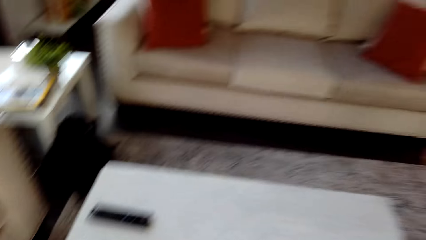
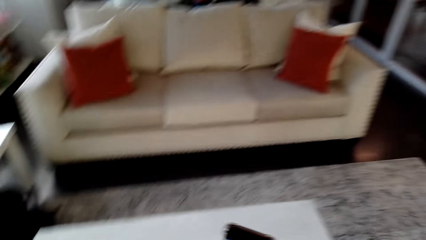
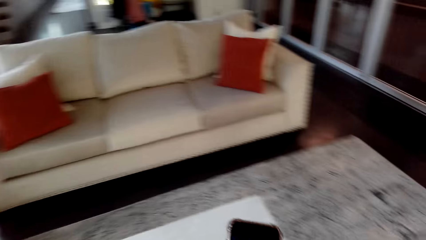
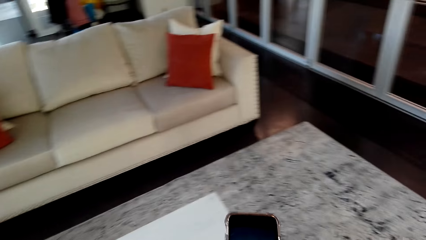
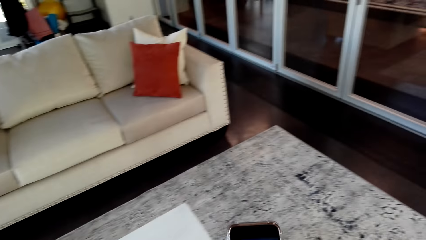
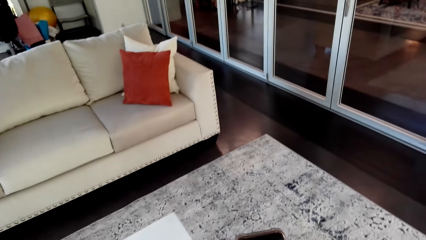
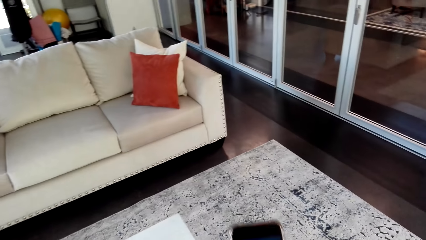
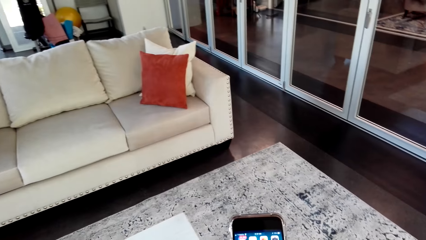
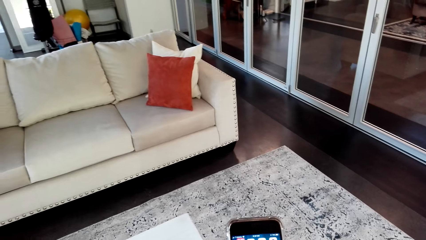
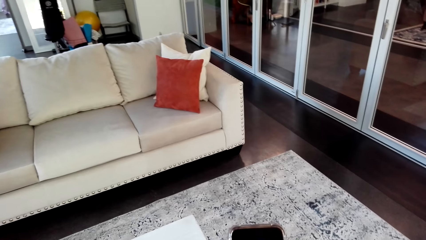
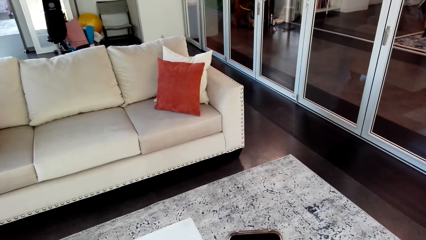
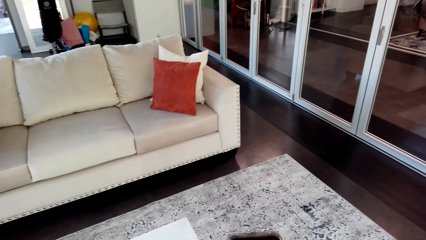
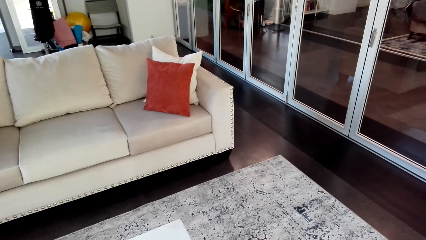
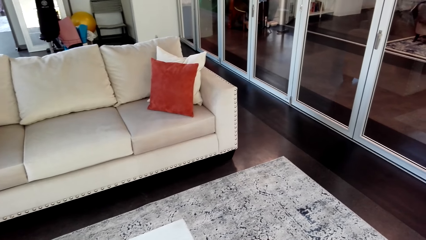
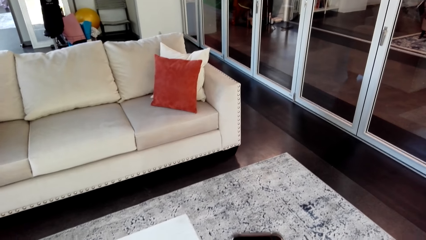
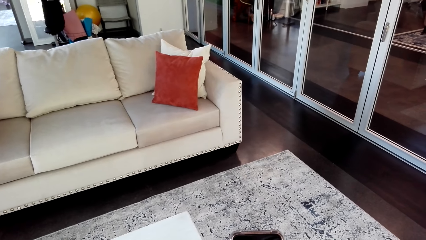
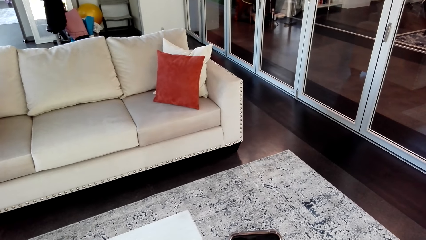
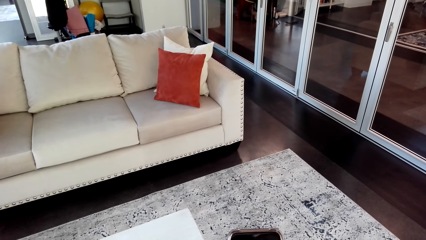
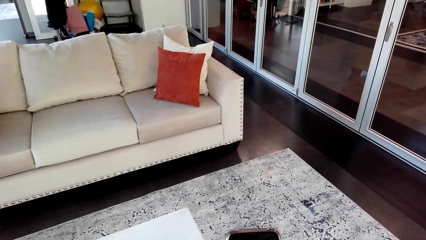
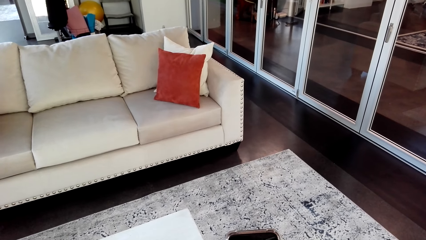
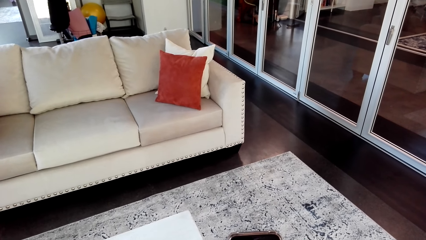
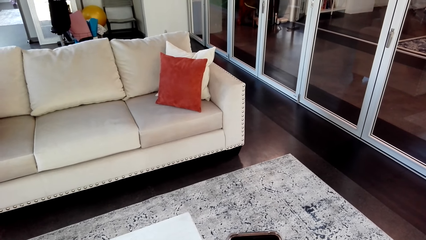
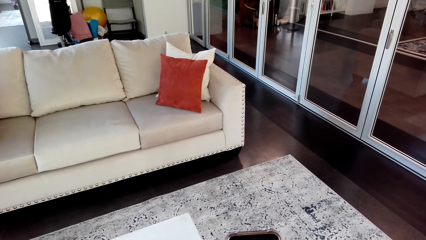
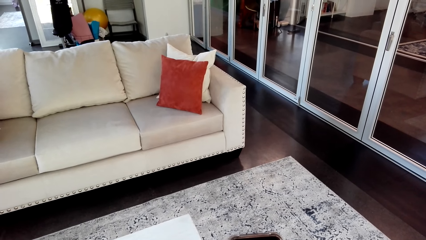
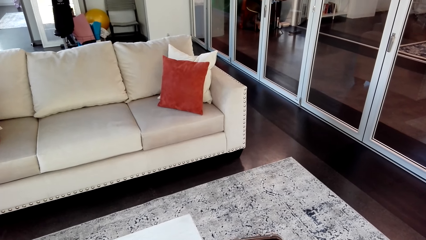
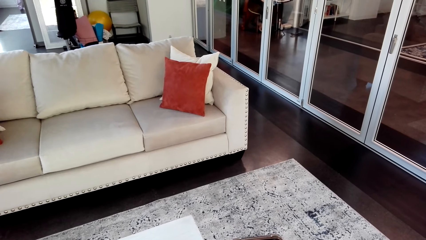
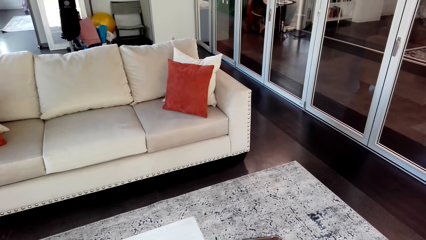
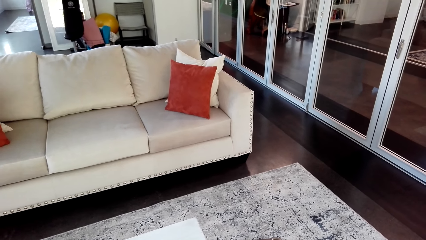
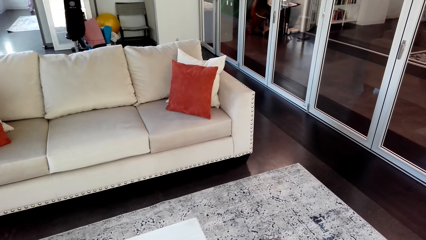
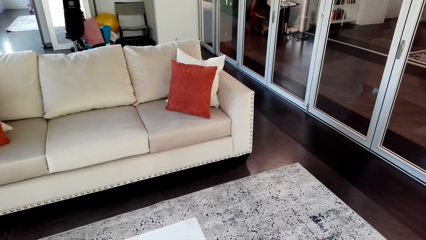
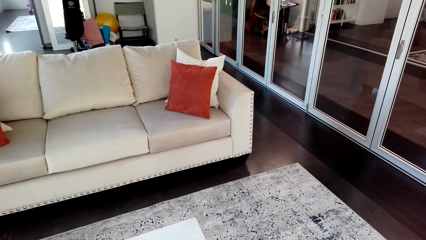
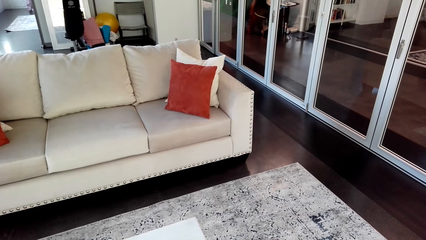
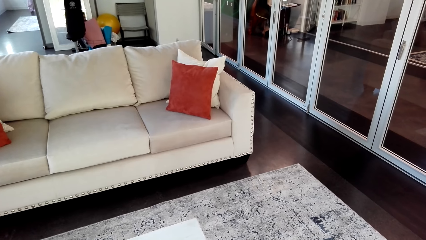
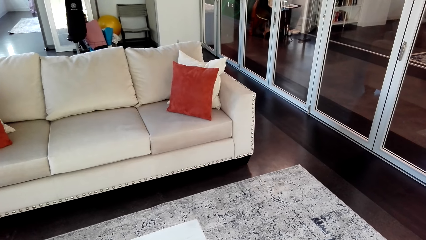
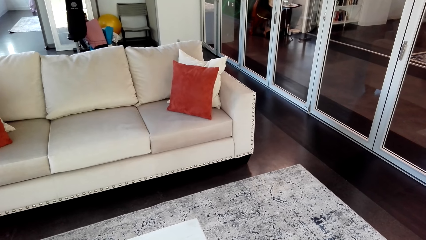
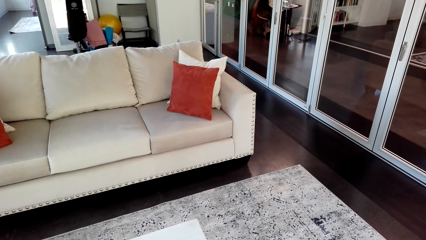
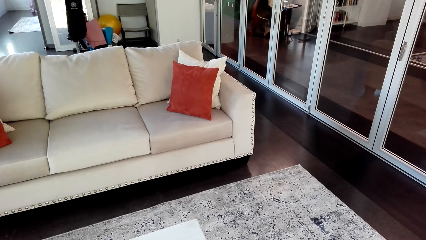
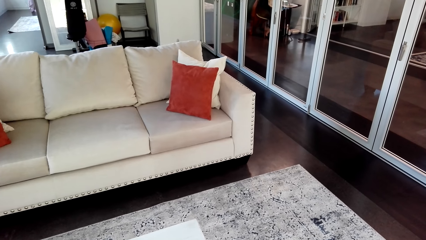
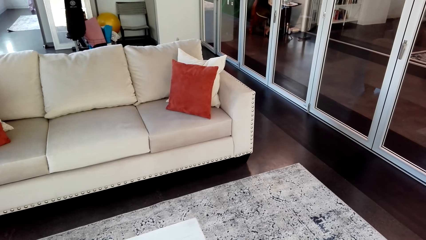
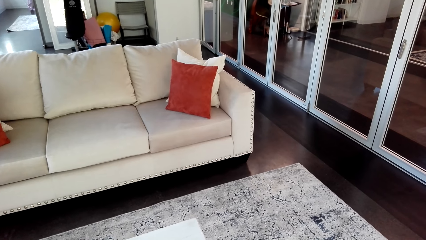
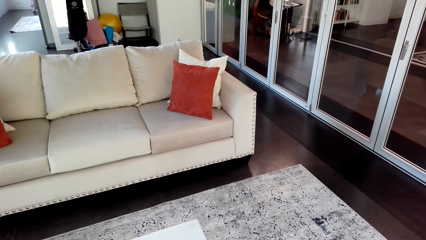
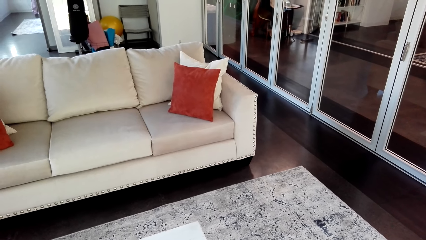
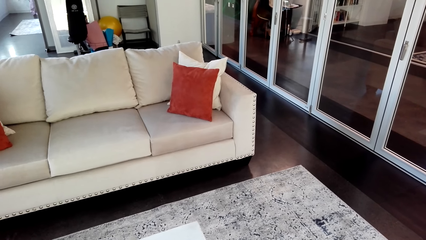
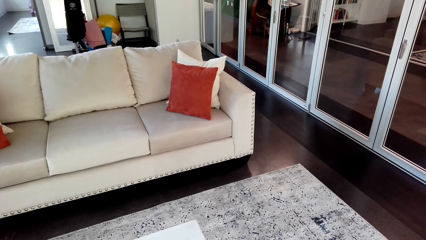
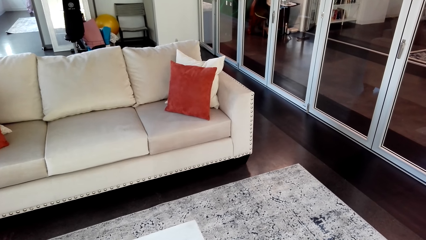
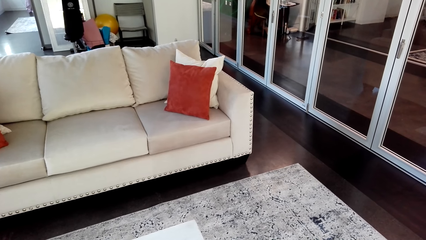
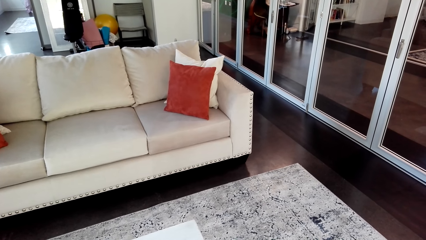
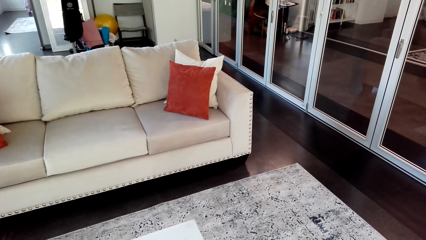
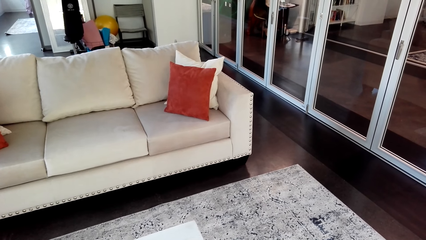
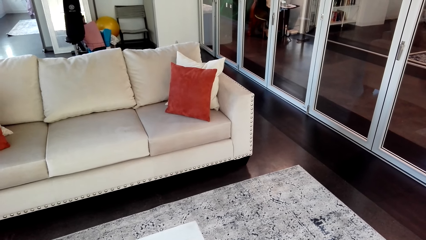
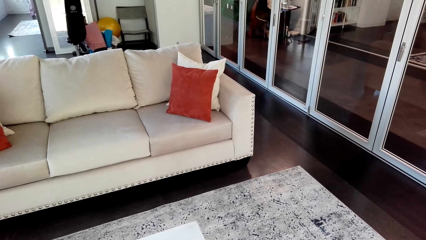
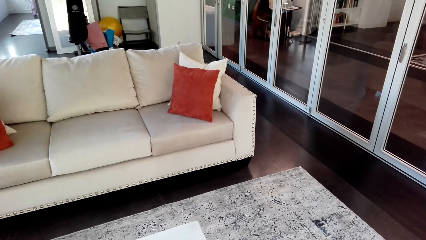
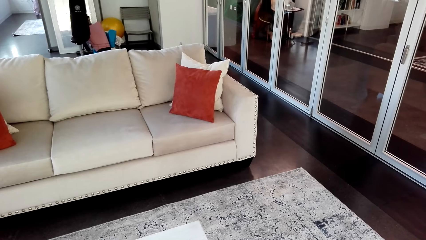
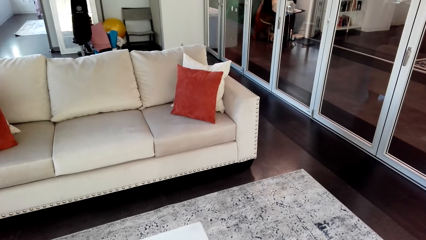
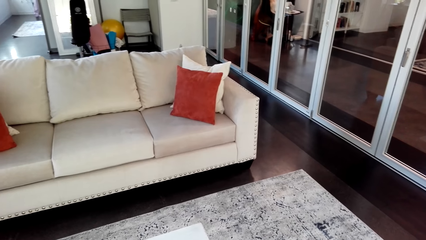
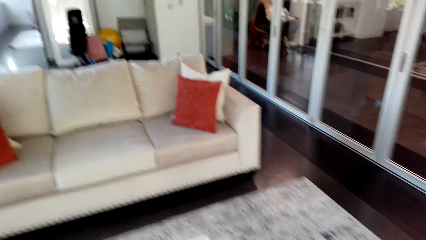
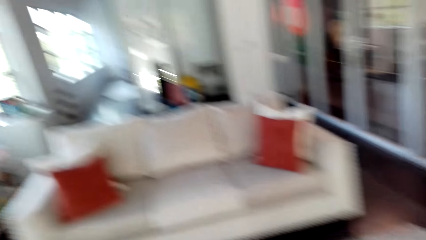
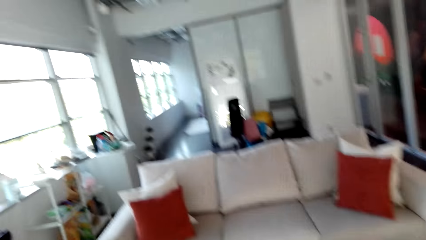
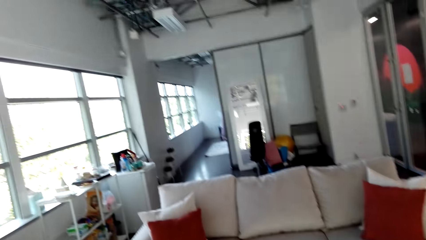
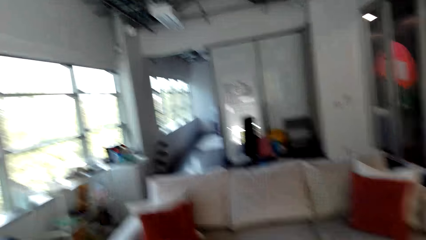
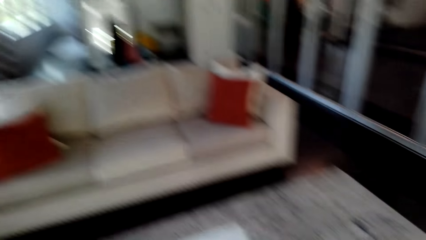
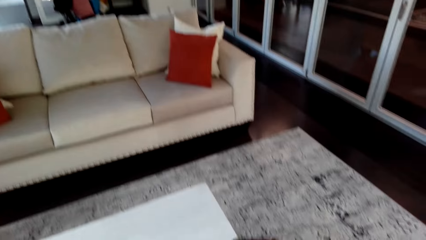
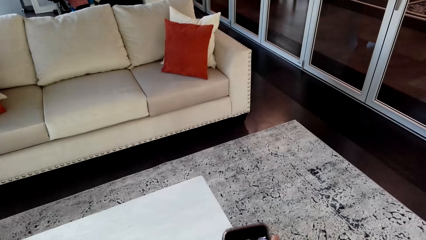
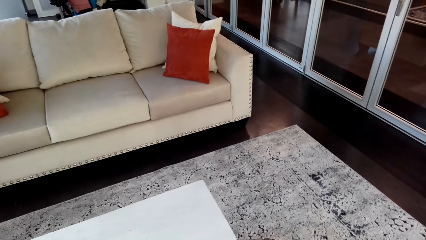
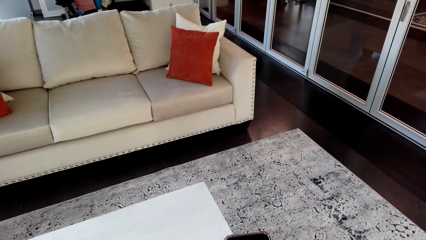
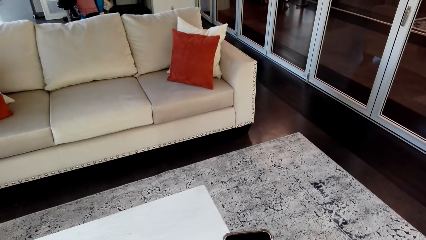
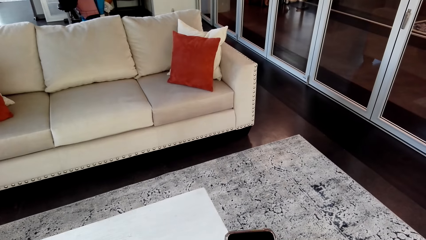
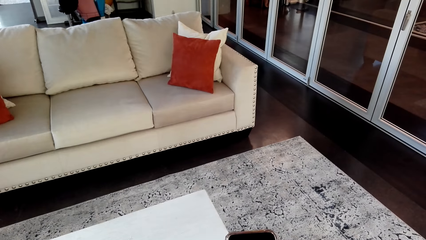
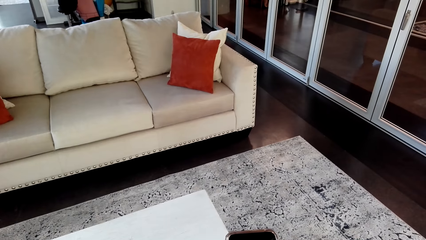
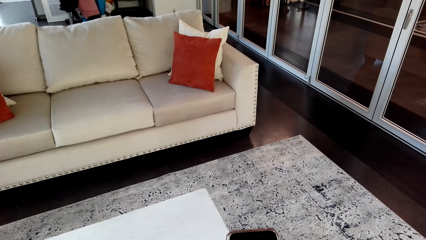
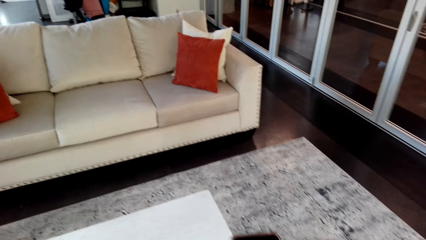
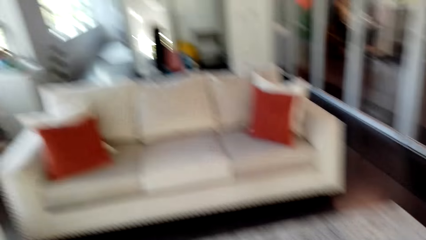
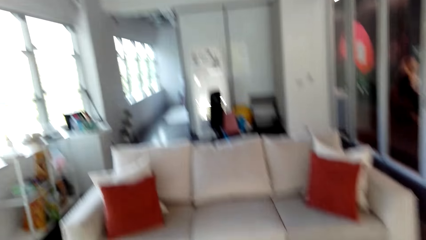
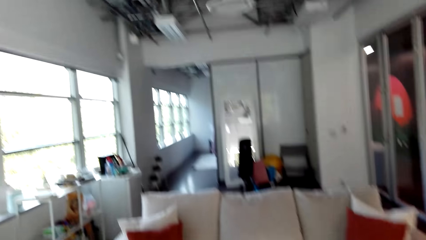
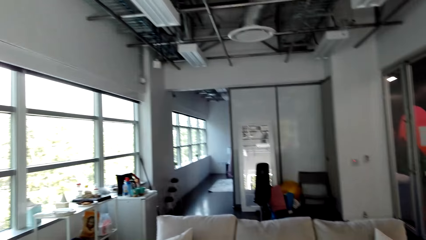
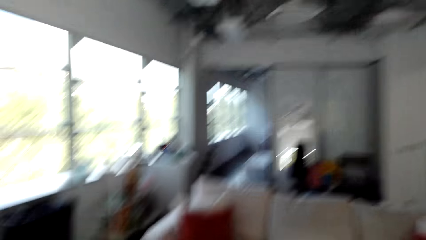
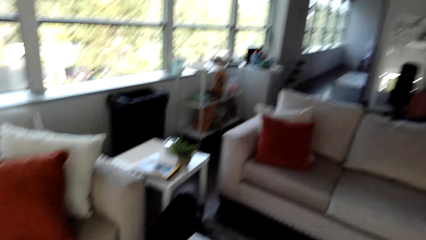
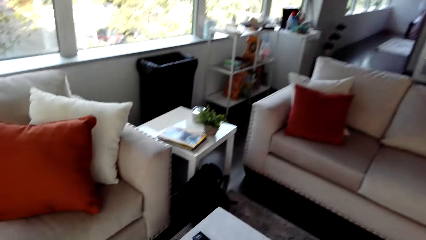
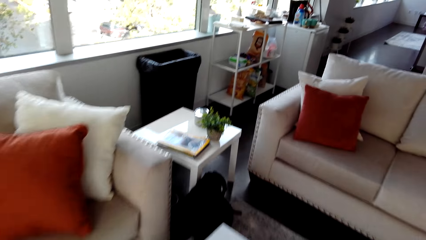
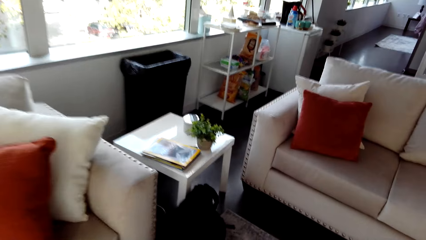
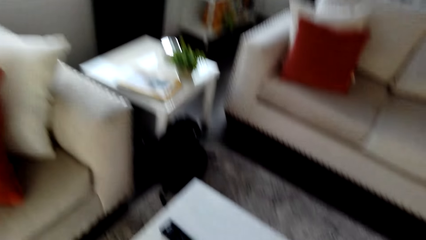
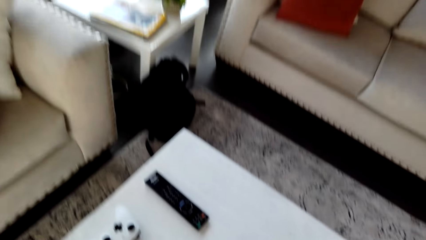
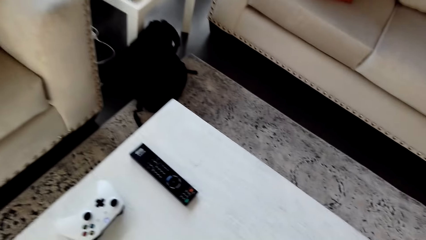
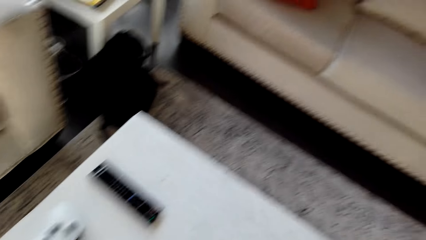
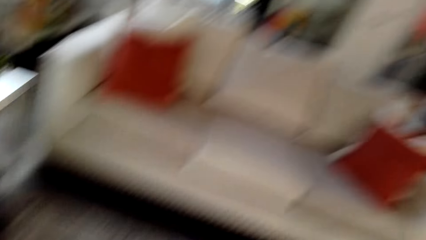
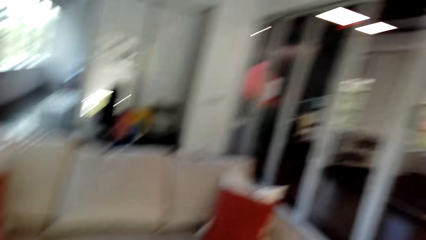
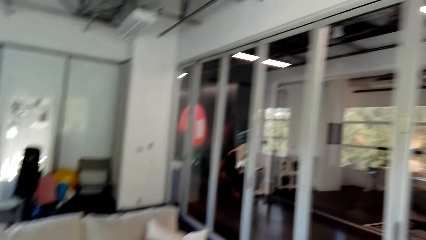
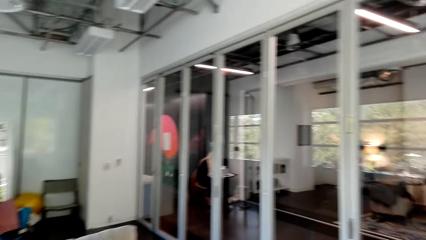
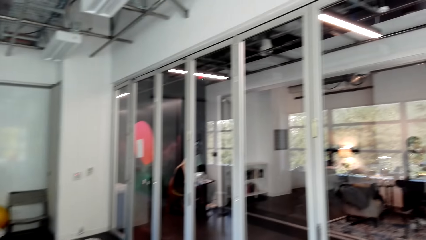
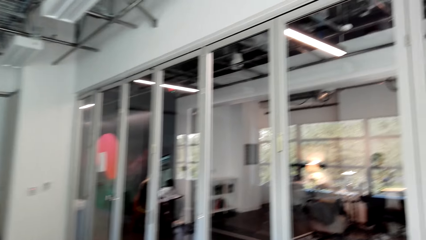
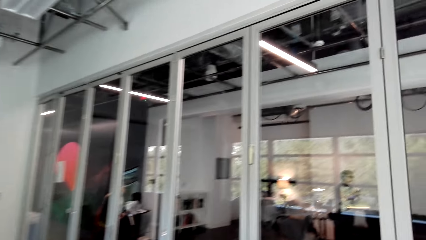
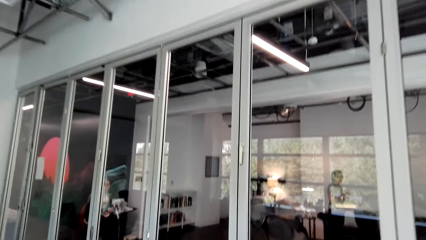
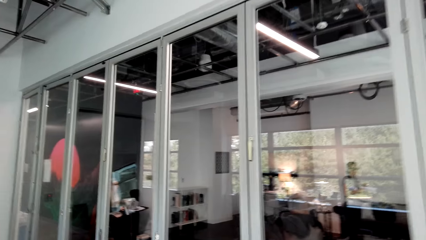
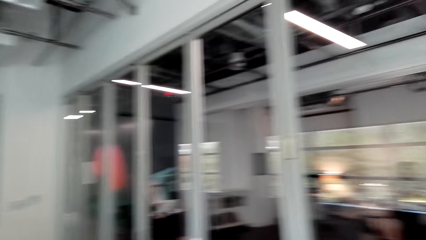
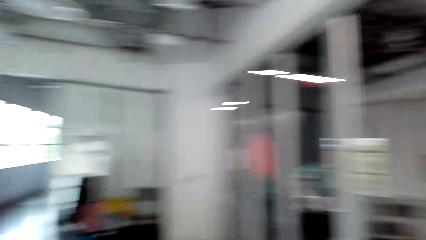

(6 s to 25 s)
The camera wearer picks up a phone on a table. They look at the mobile phone. They dial on the phone. They operate the mobile phone. A woman sits on a chair. The camera wearer looks at the mobile phone. They look around. They look around again. They dial on the phone. They look at the mobile phone. The woman sits on the chair. The camera wearer looks around. They walk in a room. They put the phone on the table. They walk in the room. The woman sits on the chair.
